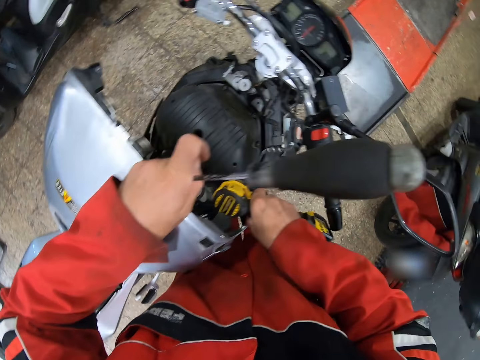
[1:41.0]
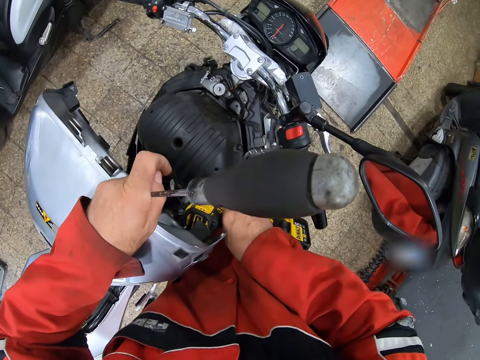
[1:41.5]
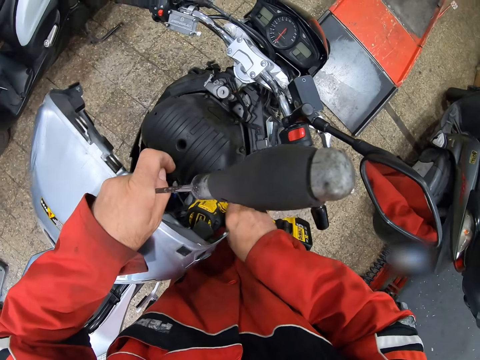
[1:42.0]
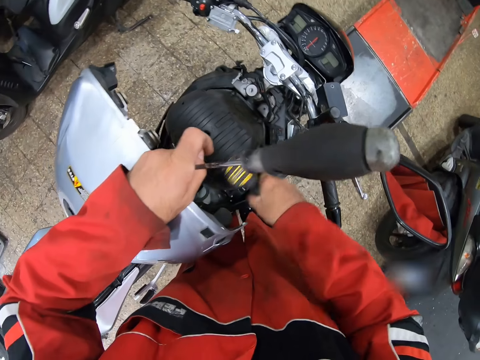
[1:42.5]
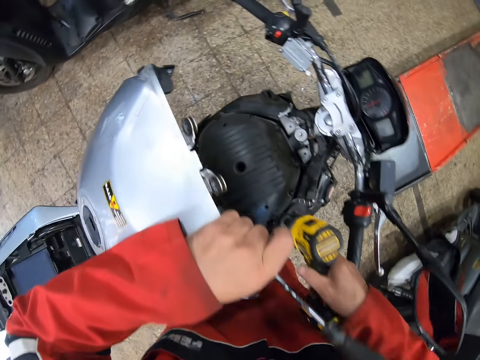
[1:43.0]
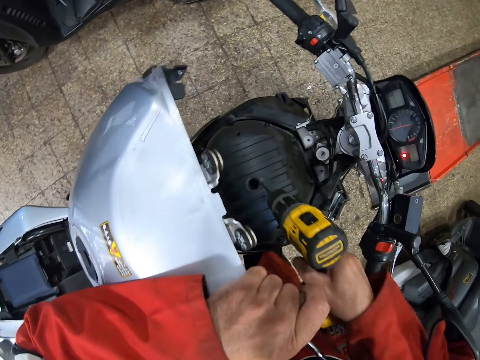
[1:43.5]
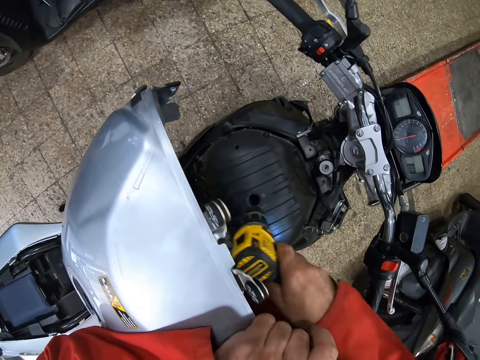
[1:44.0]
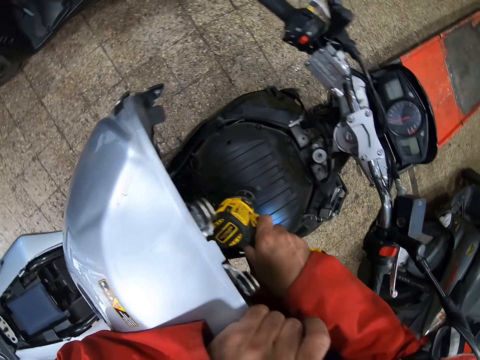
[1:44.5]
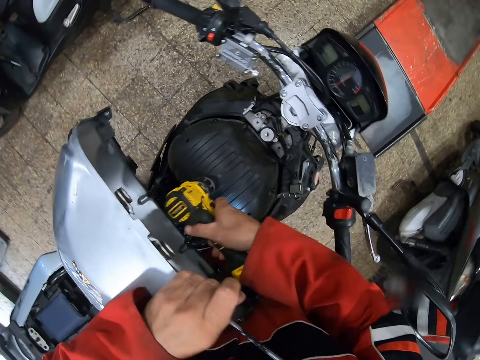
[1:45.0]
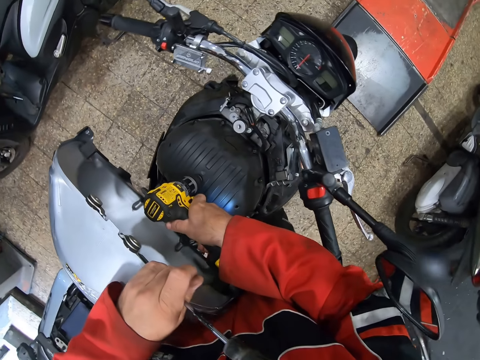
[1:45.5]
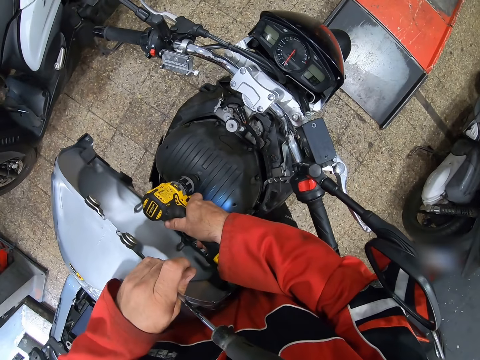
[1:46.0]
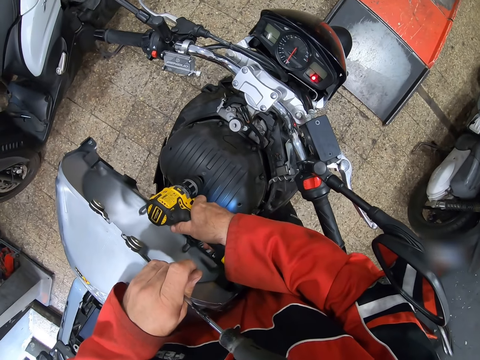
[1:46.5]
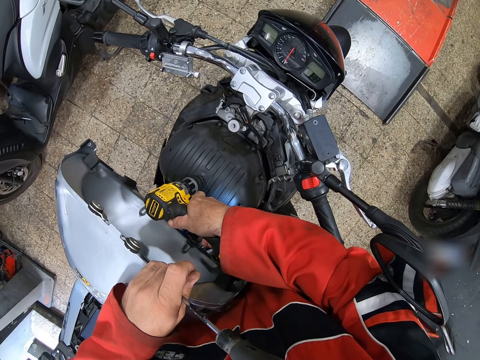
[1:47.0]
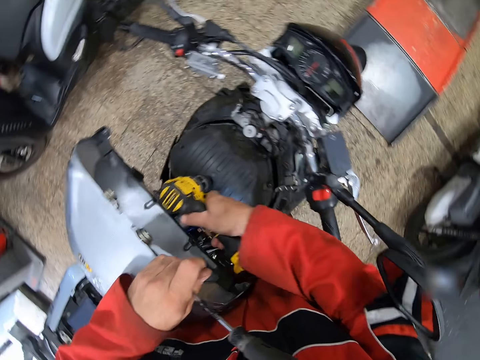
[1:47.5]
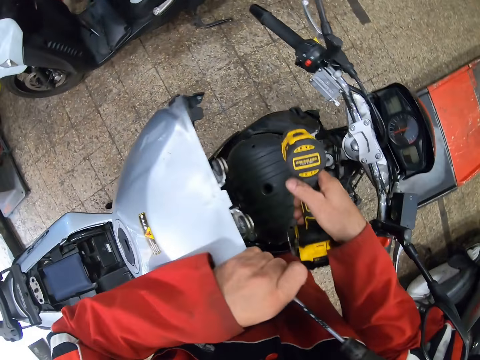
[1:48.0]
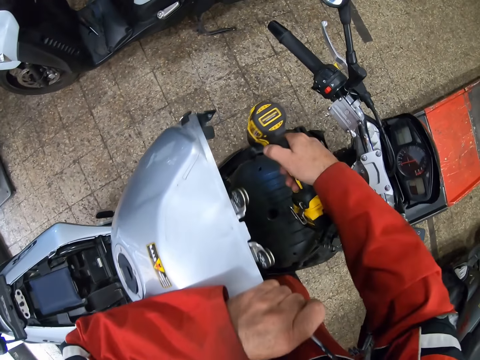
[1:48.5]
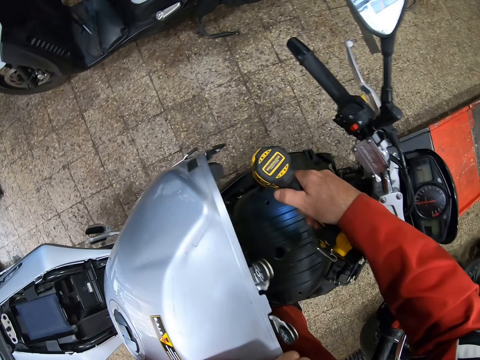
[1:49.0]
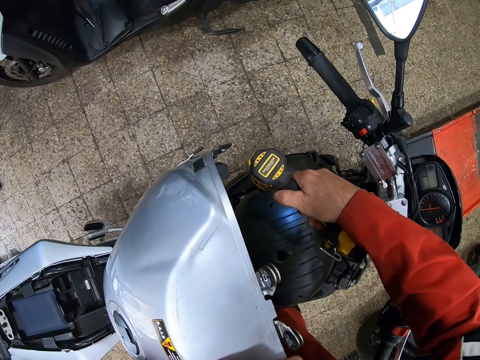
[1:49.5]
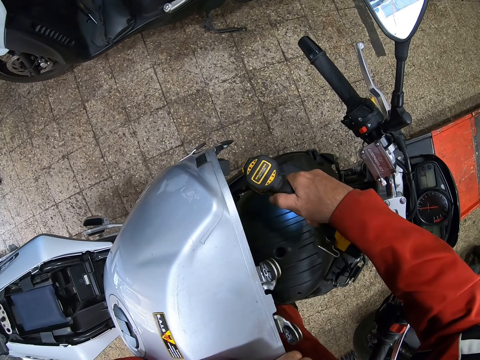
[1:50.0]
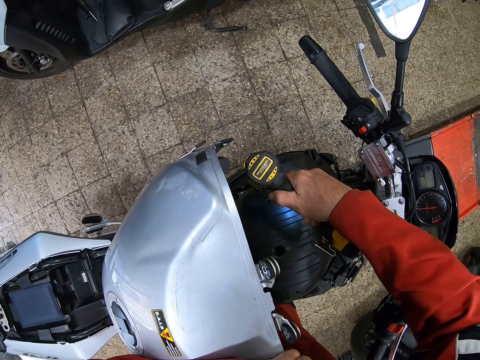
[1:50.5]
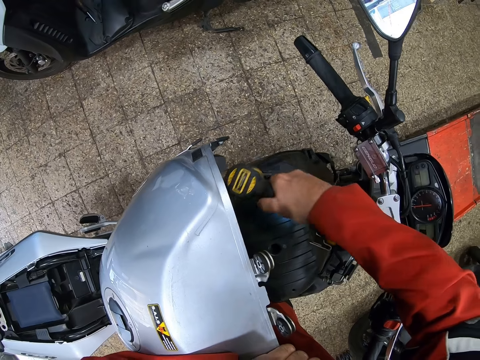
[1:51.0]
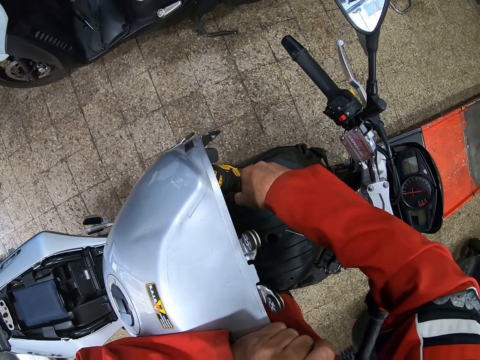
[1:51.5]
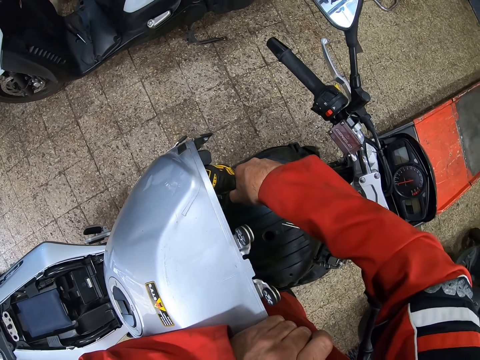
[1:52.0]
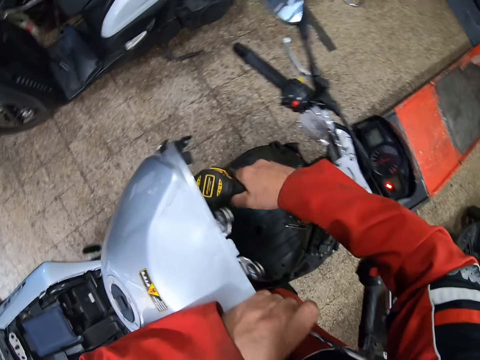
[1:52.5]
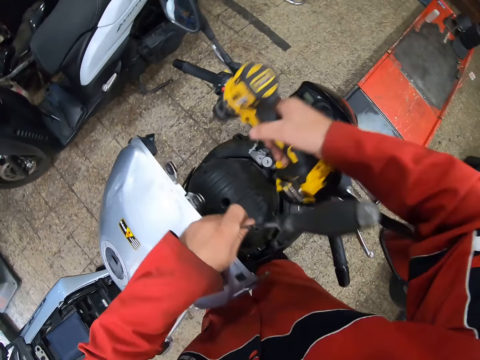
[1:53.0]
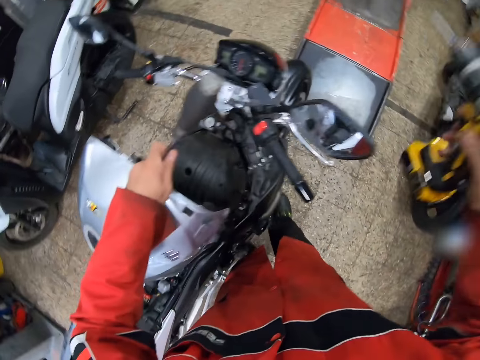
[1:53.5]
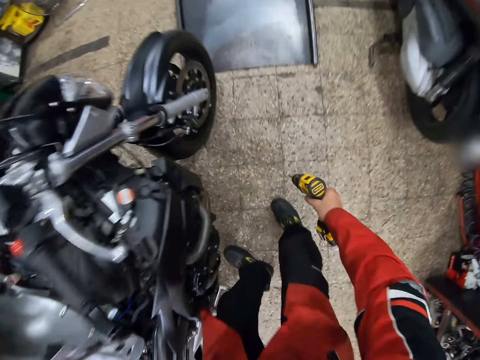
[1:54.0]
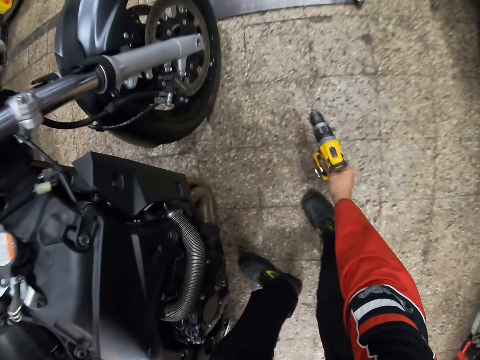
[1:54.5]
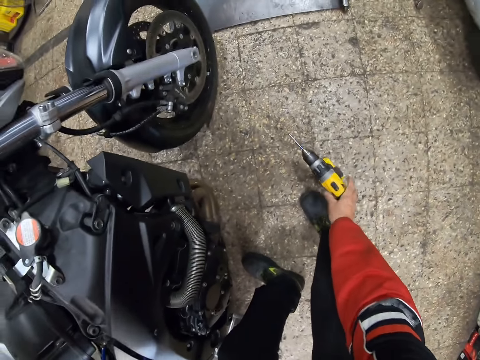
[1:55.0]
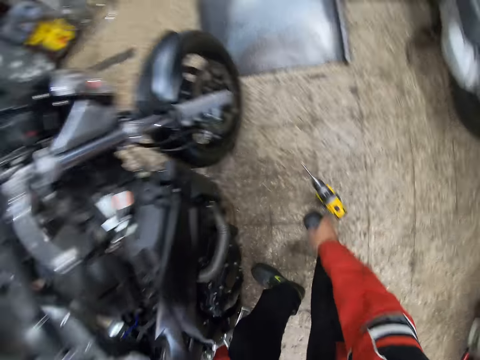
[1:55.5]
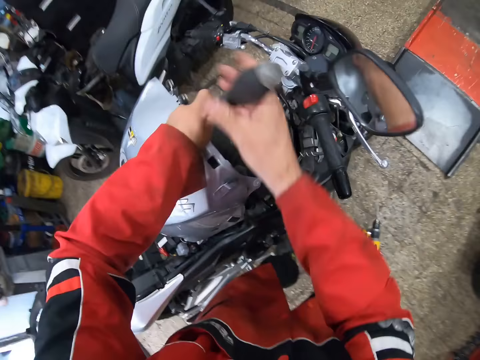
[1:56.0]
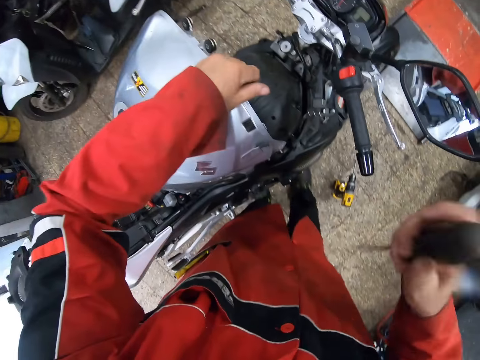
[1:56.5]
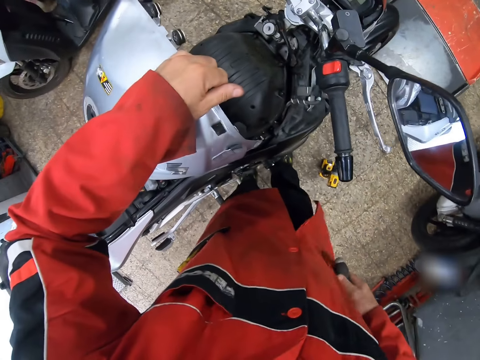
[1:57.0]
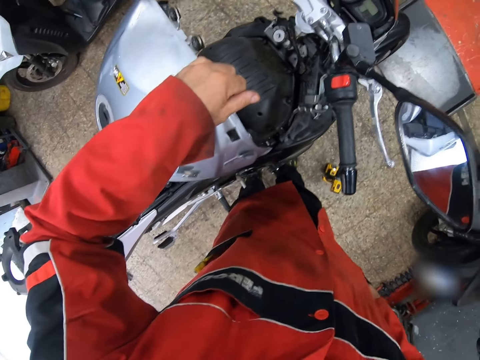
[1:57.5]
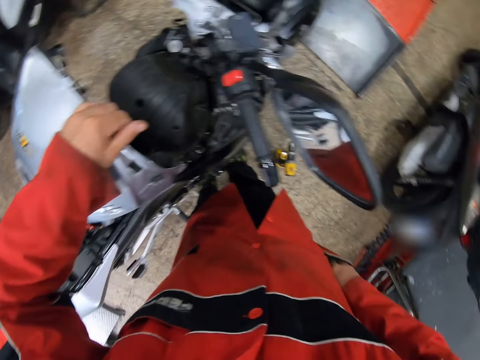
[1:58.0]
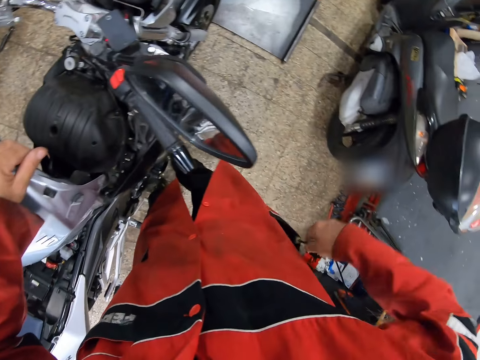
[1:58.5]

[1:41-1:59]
The camera wearer holds the screwdriver. He unscrews a bolt on the bike with the impact wrench. He does it again. He tightens the screws. He drops the impact wrench on the ground. He takes the screwdriver with his right hand and puts the screwdriver in his pocket.

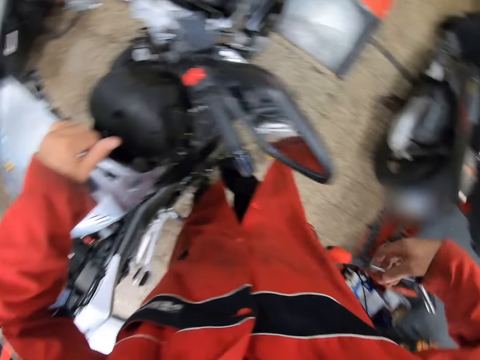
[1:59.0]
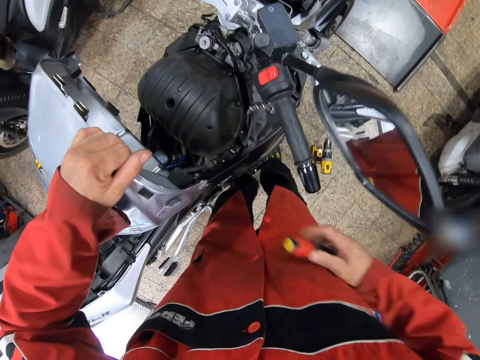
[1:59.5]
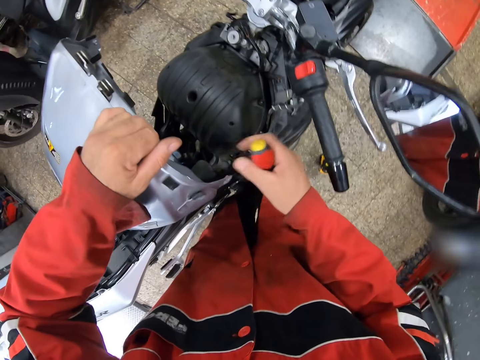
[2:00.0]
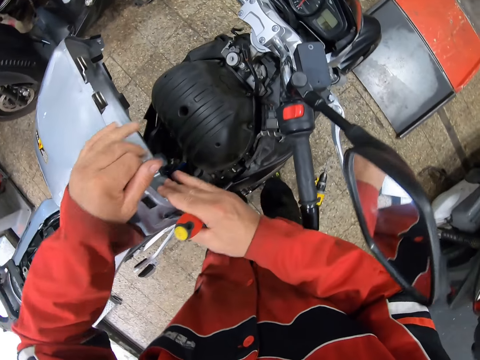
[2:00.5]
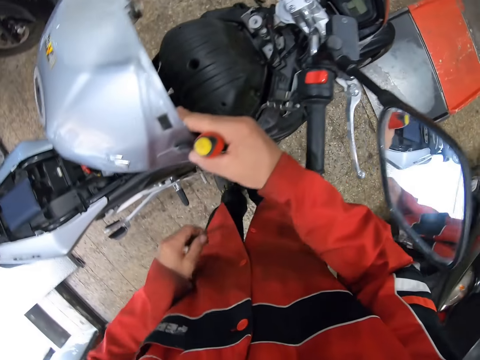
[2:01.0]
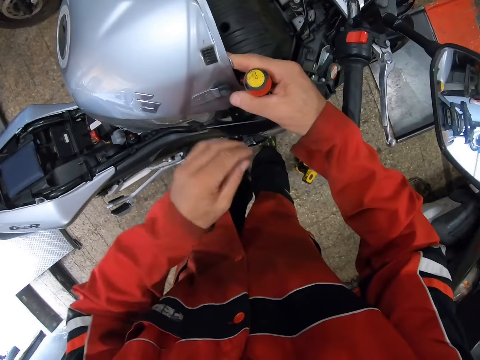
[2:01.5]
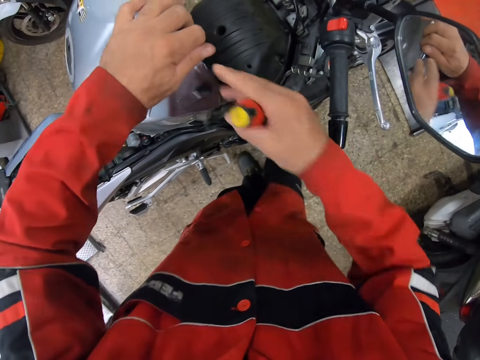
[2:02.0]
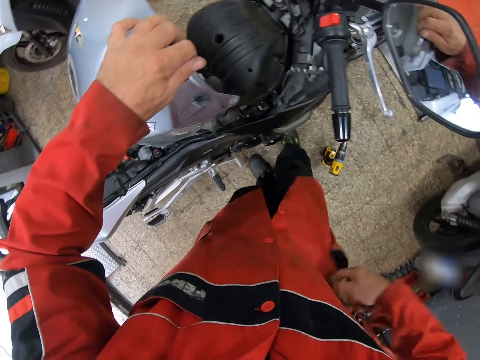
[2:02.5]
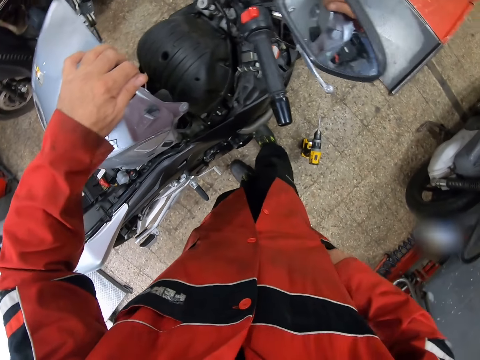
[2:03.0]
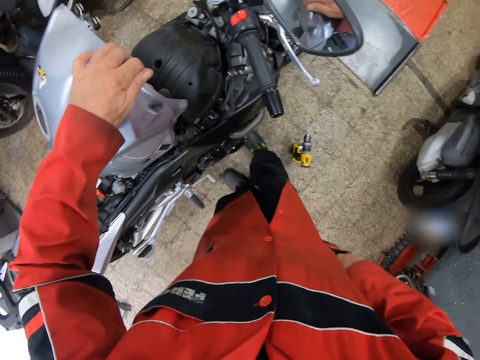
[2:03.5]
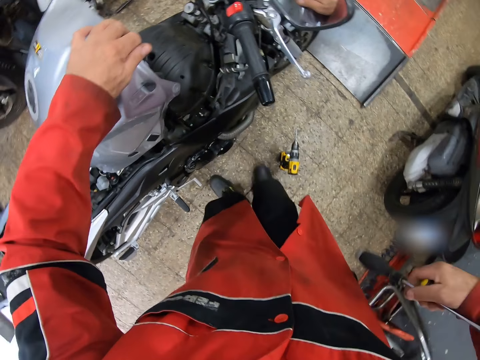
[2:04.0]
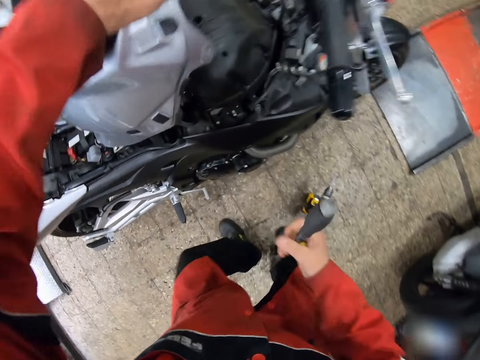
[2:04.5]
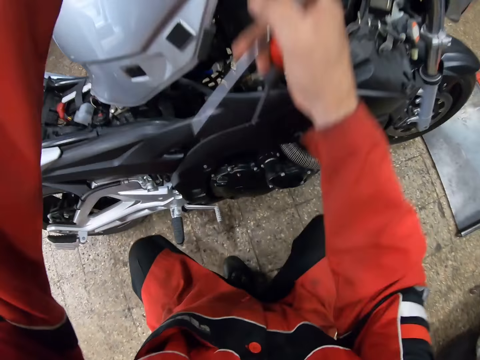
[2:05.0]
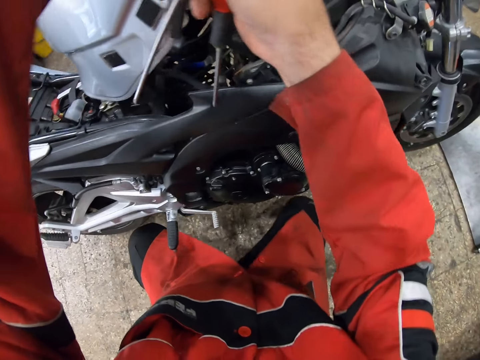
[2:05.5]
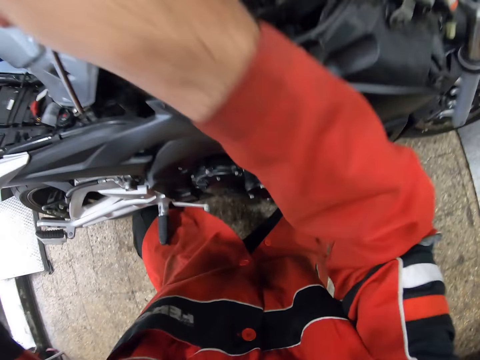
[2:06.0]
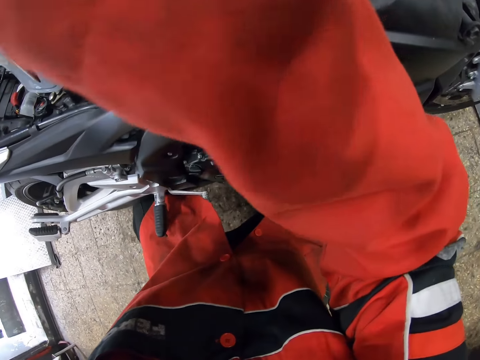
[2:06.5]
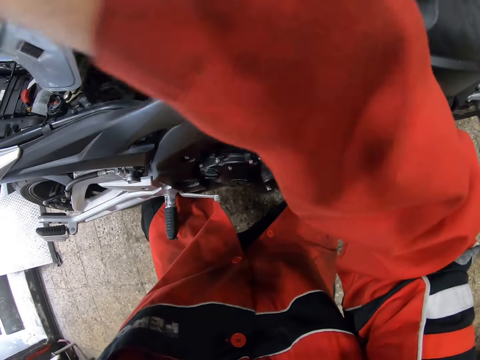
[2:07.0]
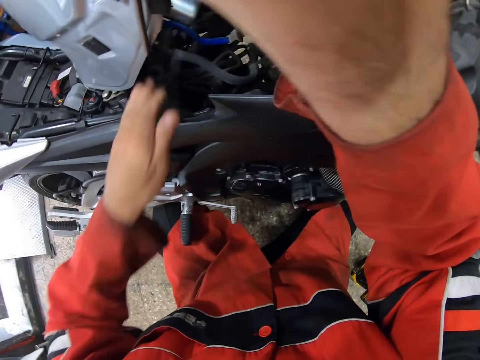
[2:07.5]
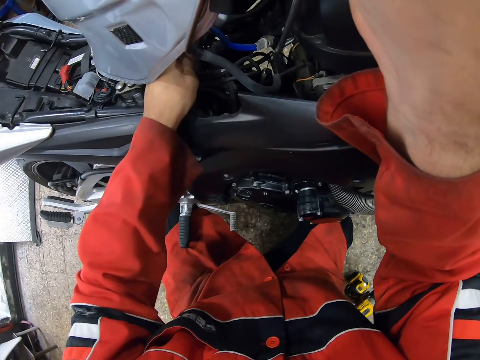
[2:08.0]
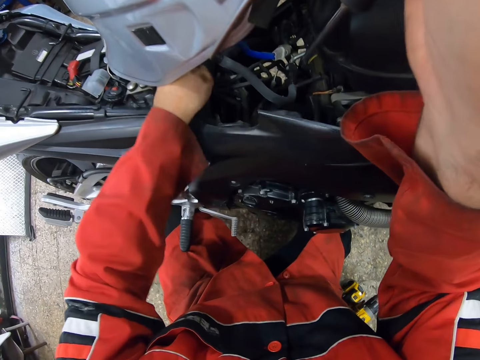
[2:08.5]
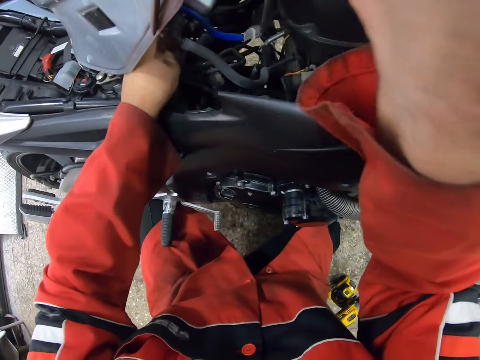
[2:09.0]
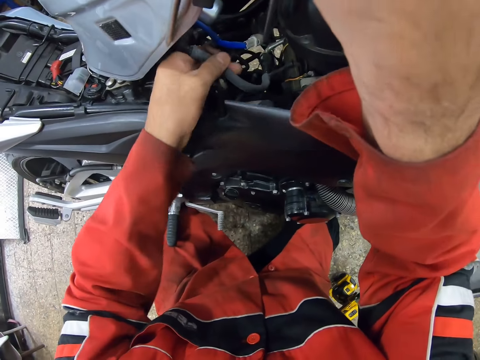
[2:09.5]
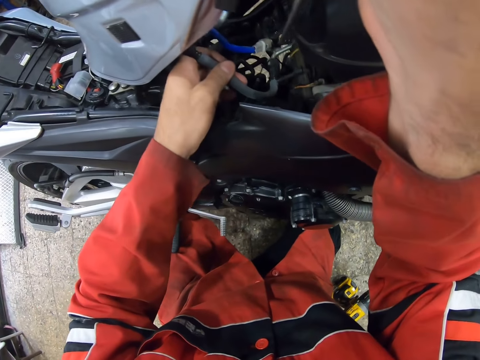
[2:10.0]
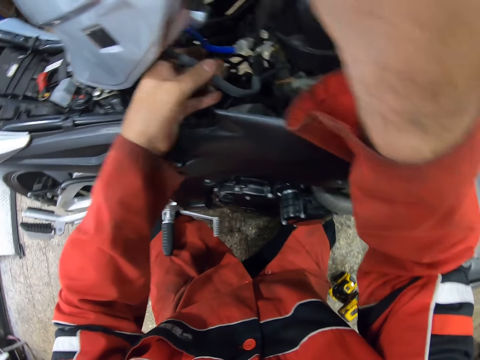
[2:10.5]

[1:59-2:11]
The camera wearer brings out the screwdriver from his pocket. He holds the screwdriver. He holds the bike gas tank with his right hand. He holds the bike gas tank with his left hand. He puts his right hand in his pocket. He brings out the screwdriver from his pocket. He puts his left hand in the bike. He holds a hose with his left hand.
